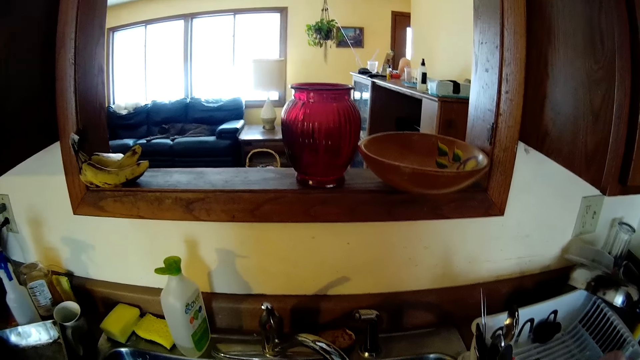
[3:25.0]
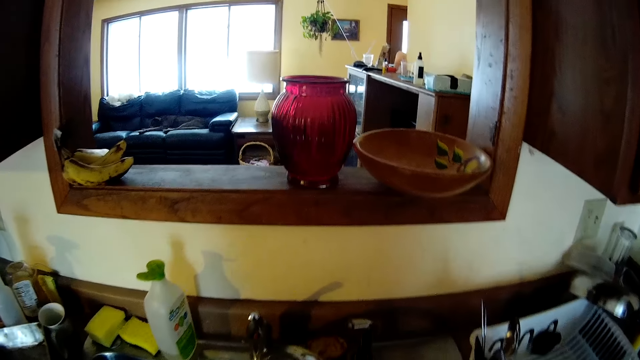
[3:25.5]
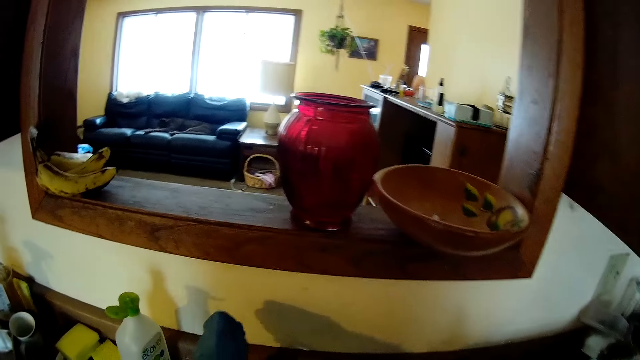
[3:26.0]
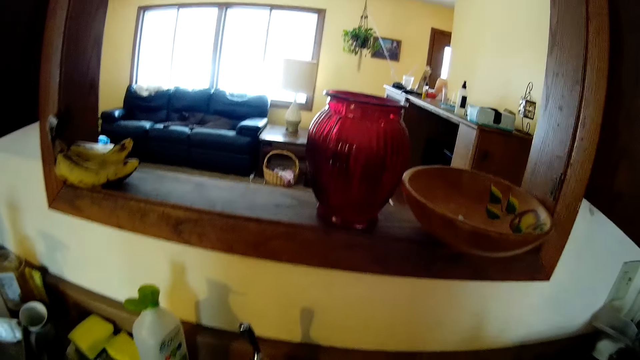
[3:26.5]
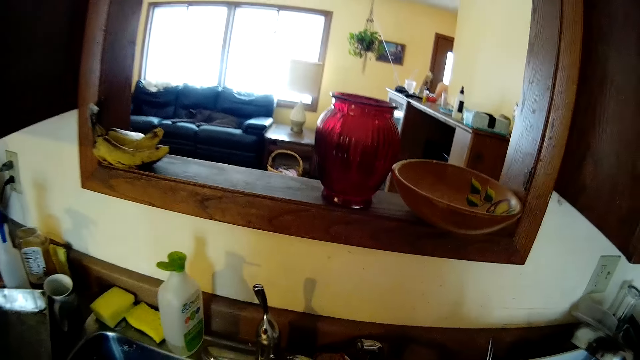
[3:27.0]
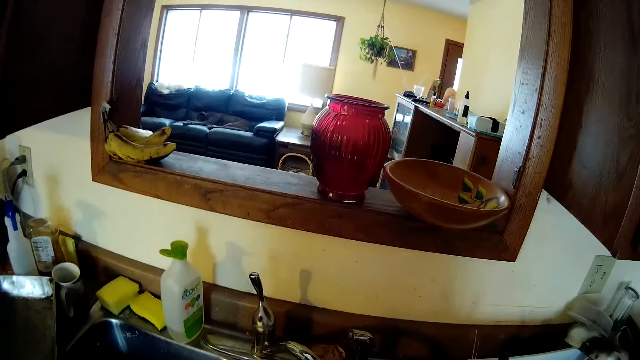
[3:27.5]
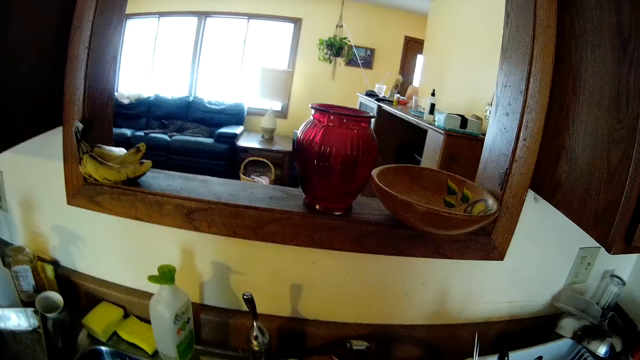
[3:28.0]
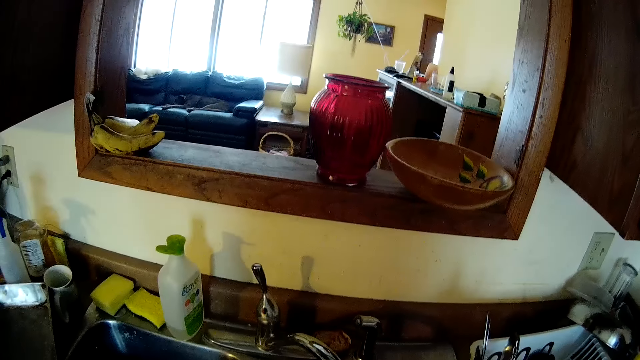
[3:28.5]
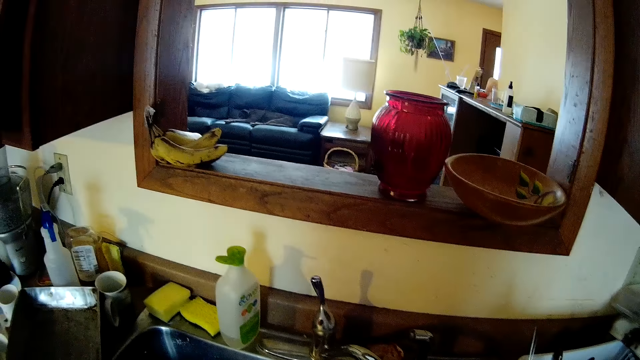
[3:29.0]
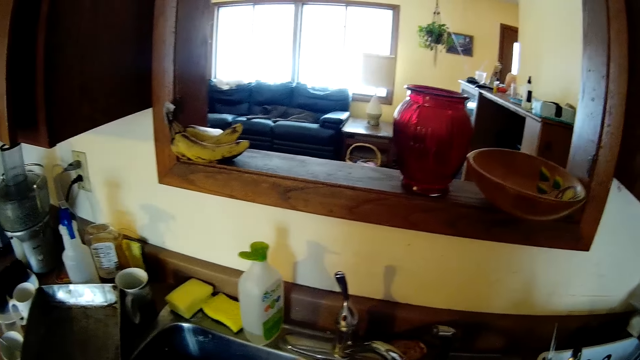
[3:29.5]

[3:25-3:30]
The camera wearer turns on a tap in the kitchen sink with her gloved left hand.

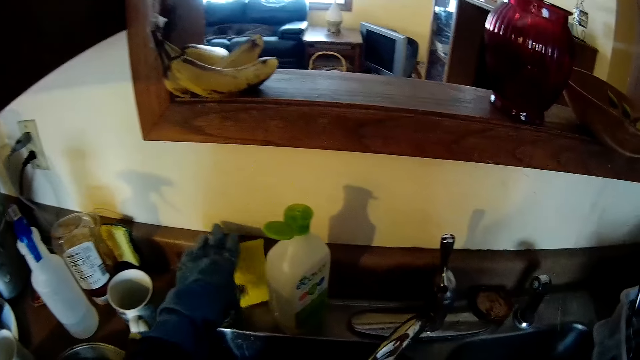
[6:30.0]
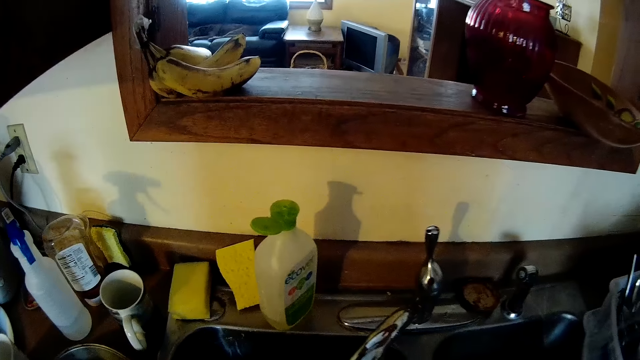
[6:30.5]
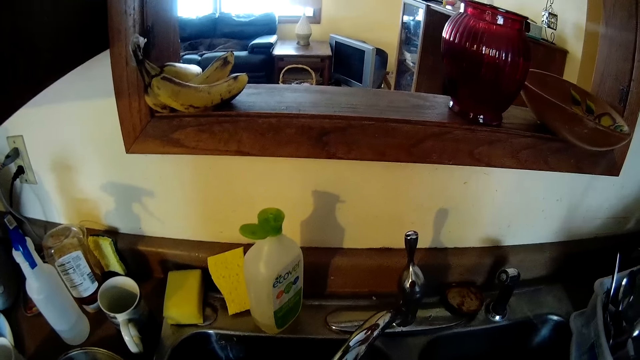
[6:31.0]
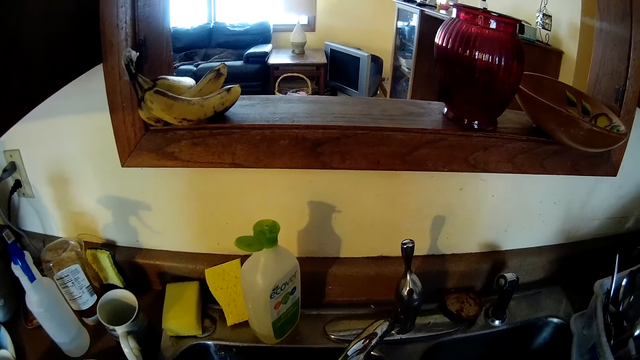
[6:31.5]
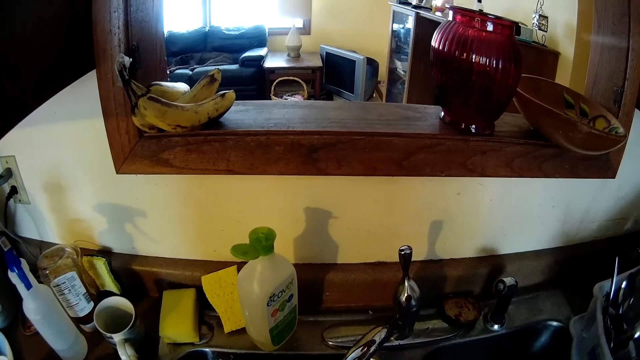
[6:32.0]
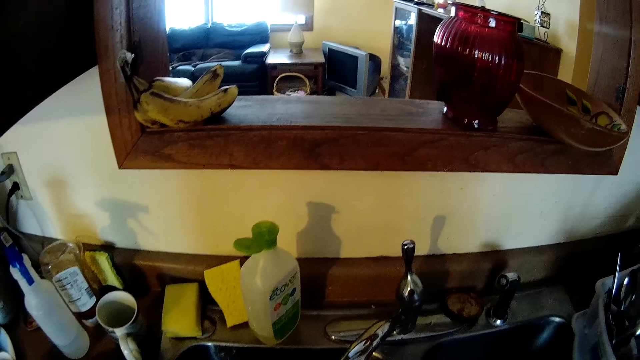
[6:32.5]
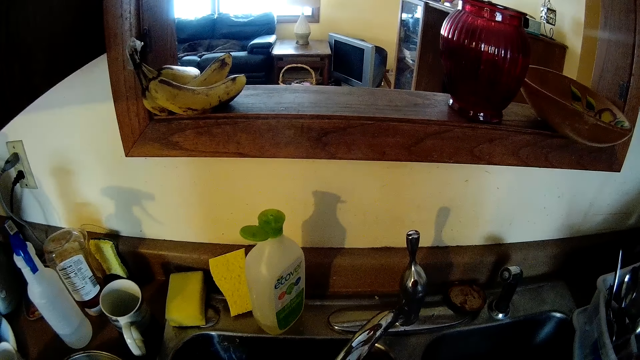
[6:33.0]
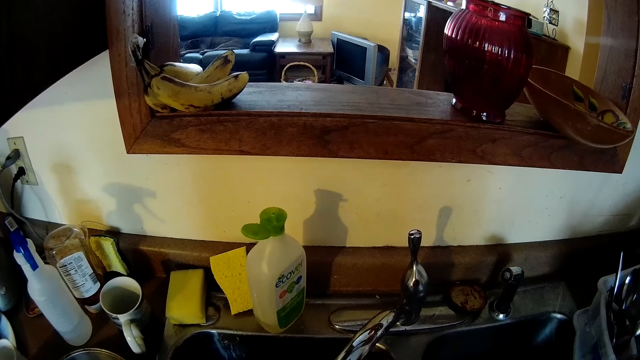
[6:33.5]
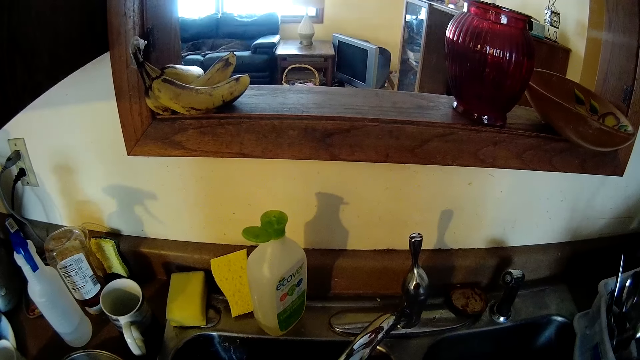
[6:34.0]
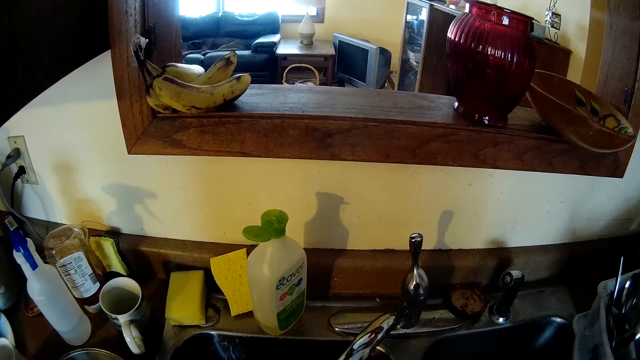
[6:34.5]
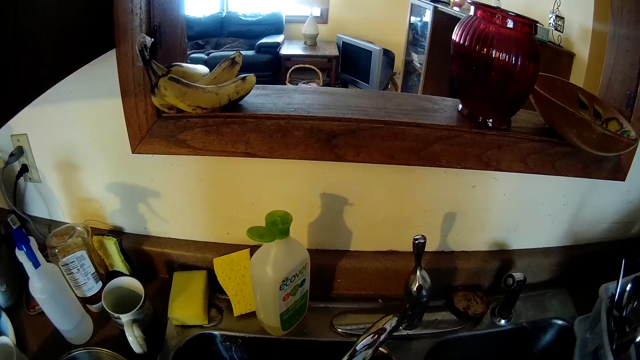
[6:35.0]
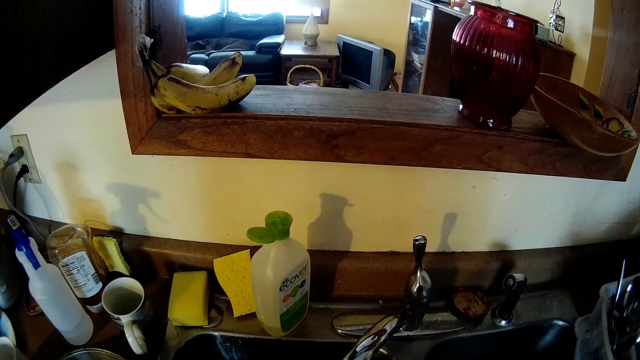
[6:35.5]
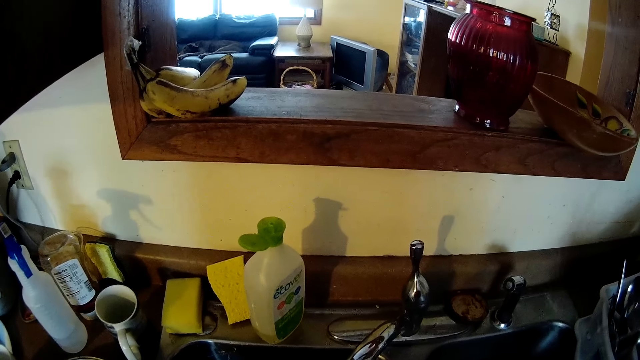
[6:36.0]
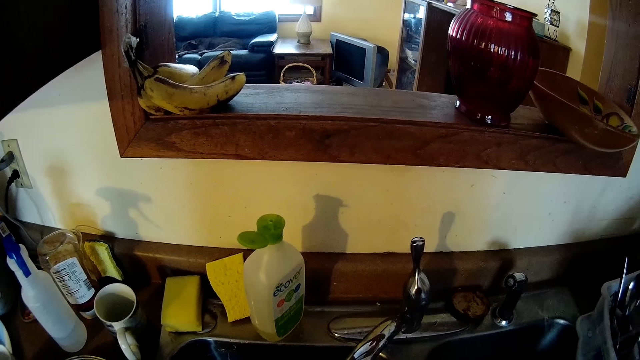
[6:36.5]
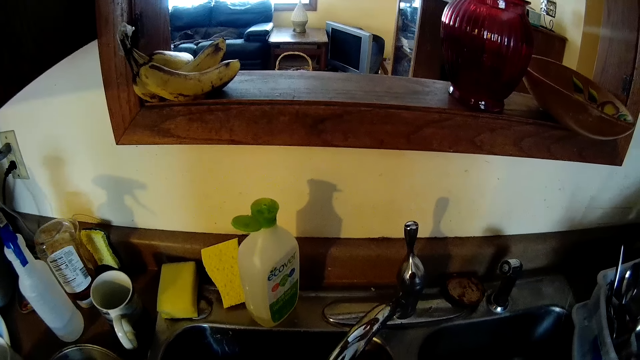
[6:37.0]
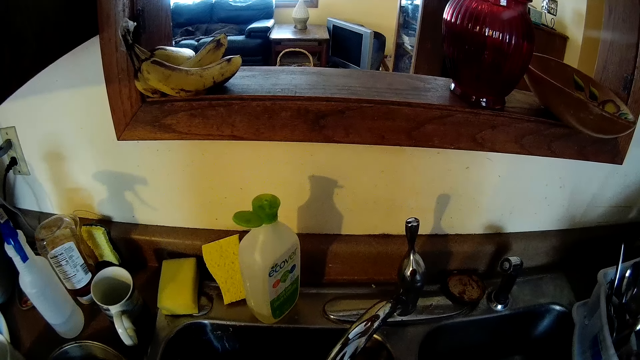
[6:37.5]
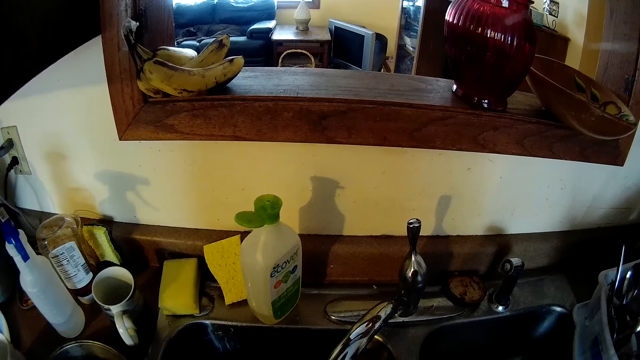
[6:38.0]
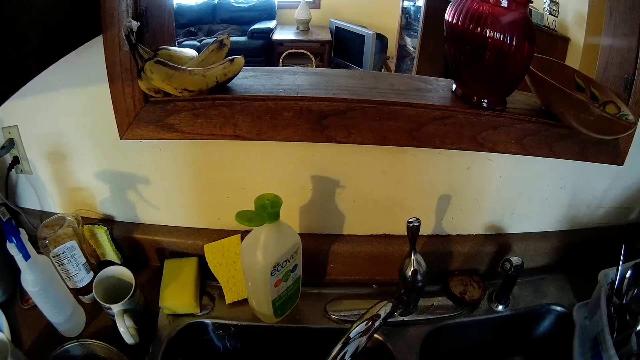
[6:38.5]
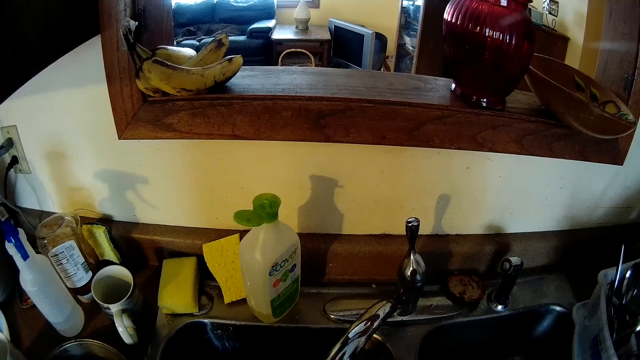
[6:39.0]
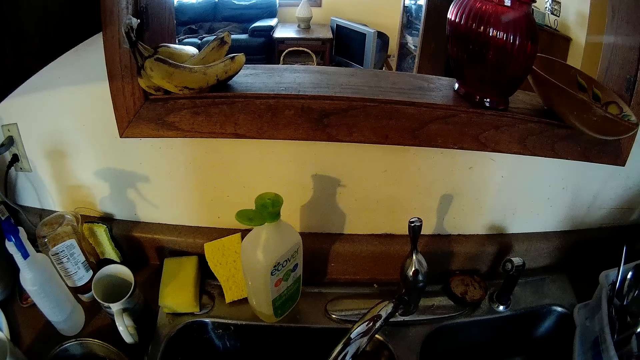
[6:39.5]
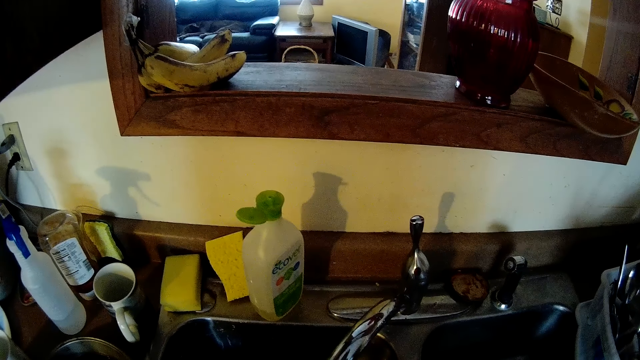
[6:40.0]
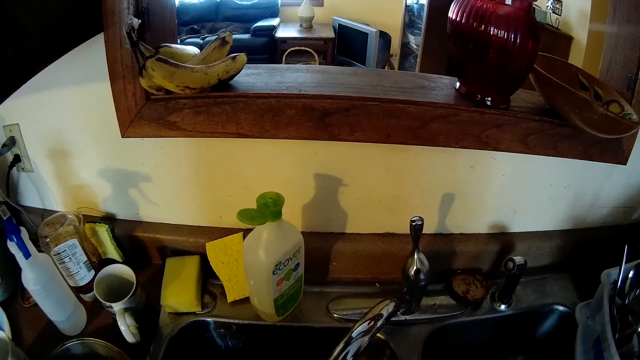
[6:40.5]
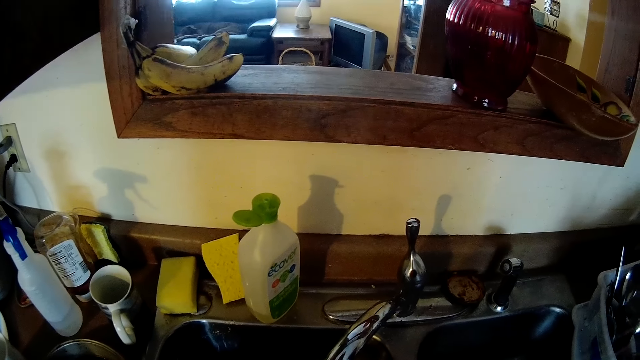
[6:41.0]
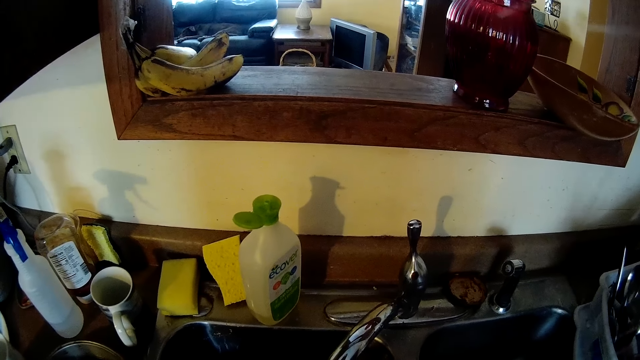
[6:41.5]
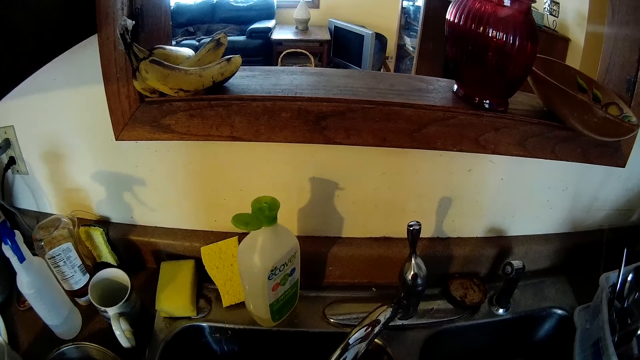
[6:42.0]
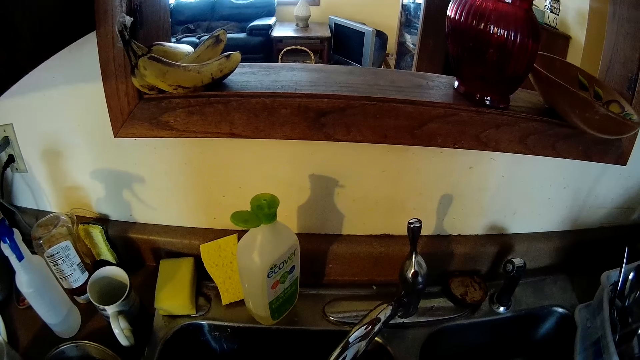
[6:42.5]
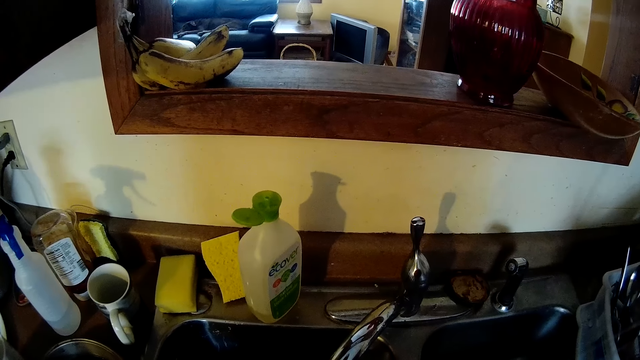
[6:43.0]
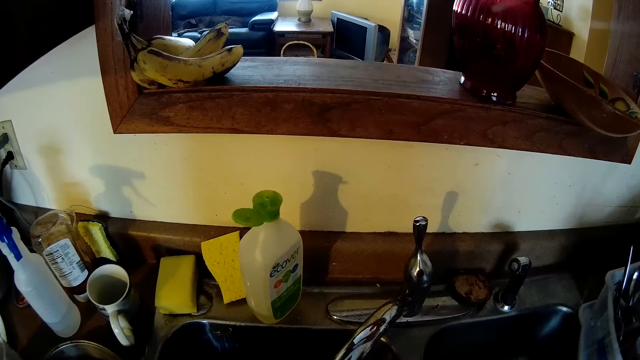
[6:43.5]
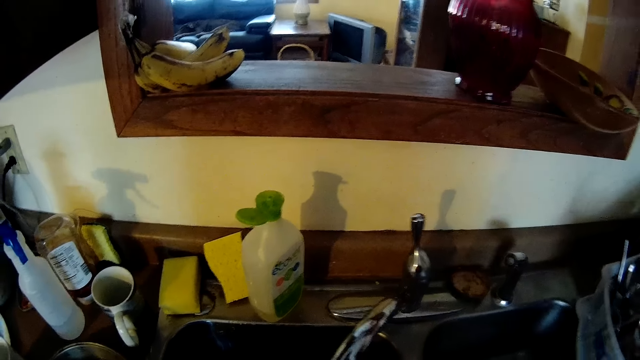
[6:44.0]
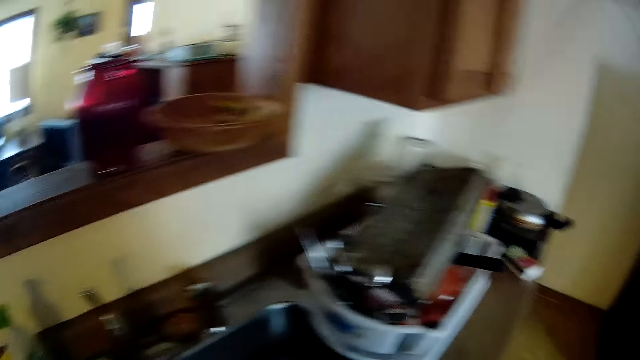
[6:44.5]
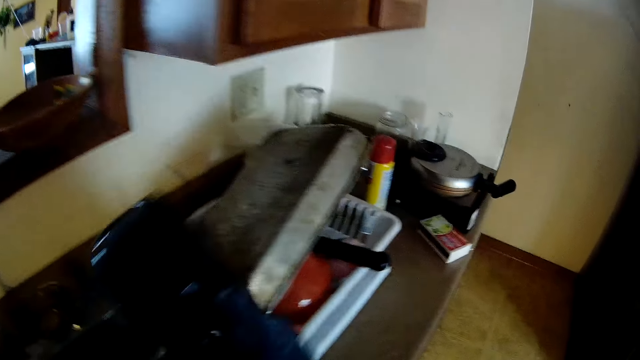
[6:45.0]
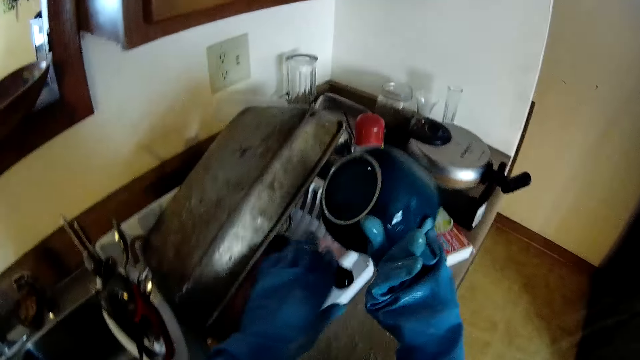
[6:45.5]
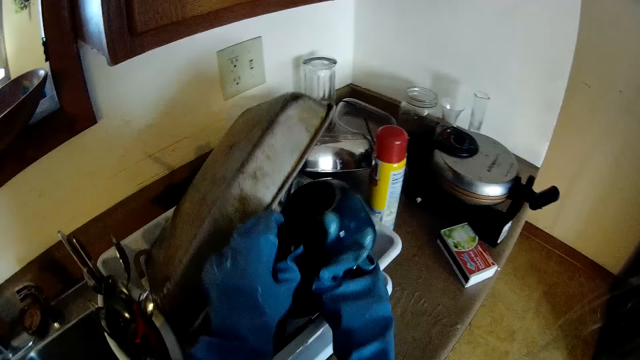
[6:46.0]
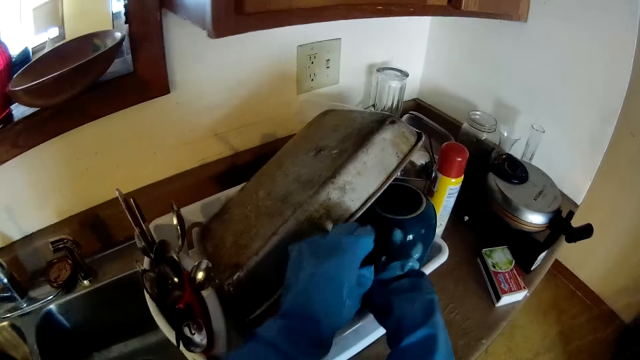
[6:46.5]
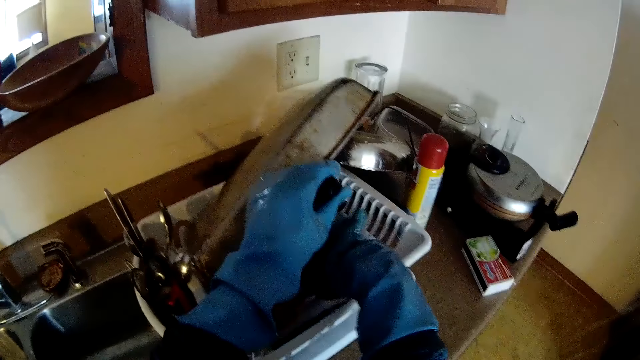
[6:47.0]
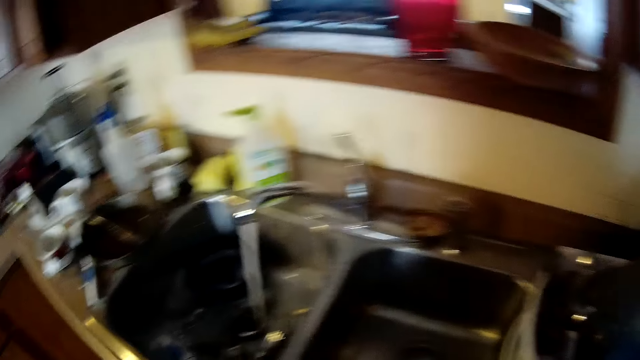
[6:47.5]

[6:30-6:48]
The camera wearer washes a cup with the sponge. She drops the kettle. She adjusts a pan with her left hand. She adjusts the square pan with her left hand. She puts the cup in the rack.
